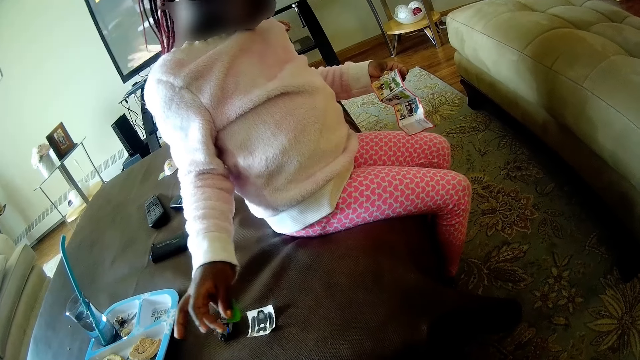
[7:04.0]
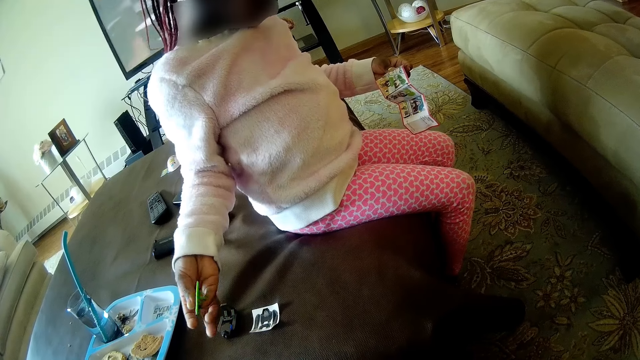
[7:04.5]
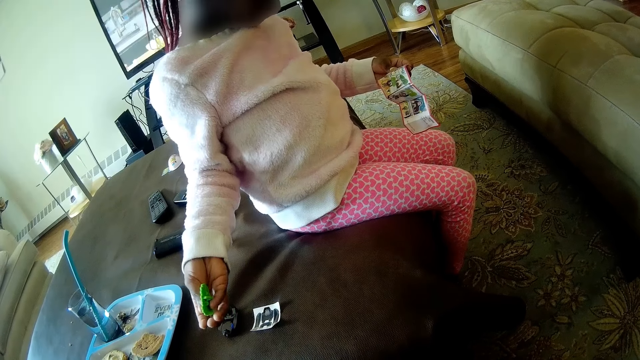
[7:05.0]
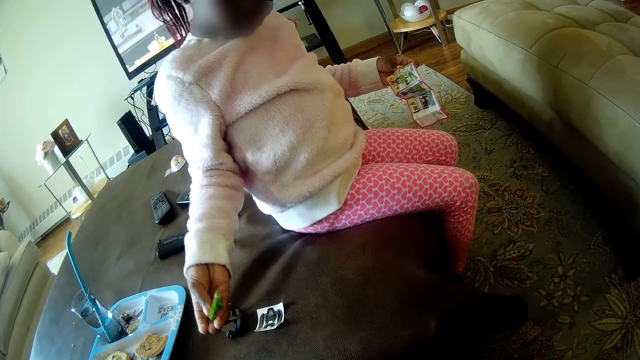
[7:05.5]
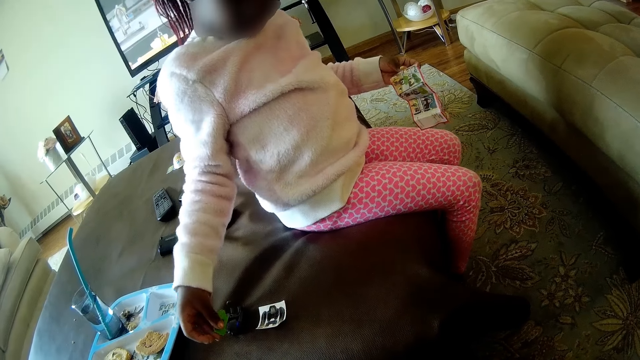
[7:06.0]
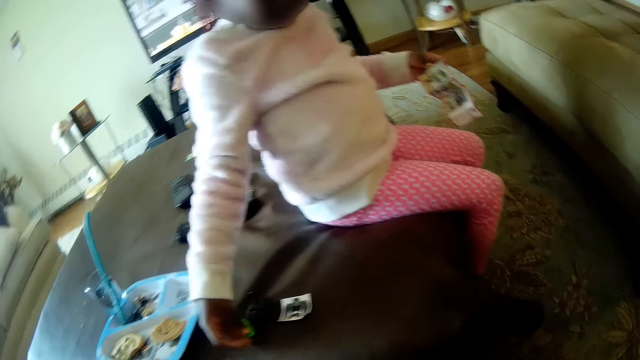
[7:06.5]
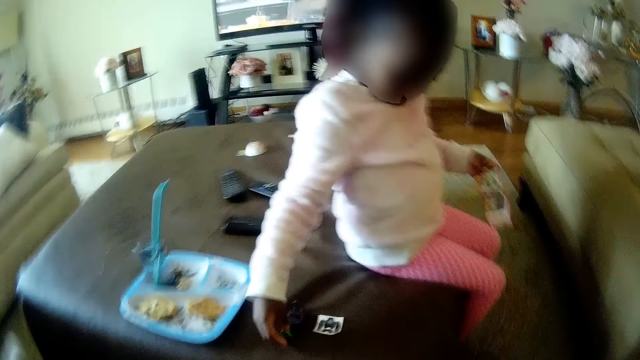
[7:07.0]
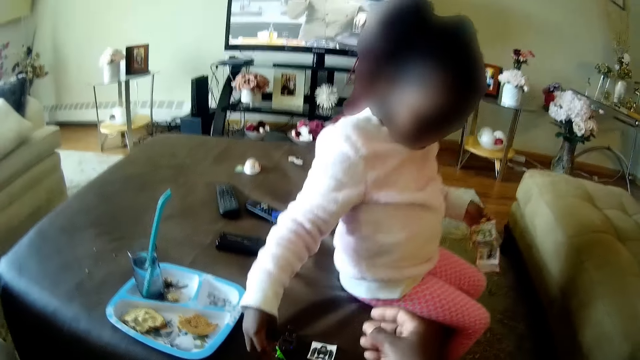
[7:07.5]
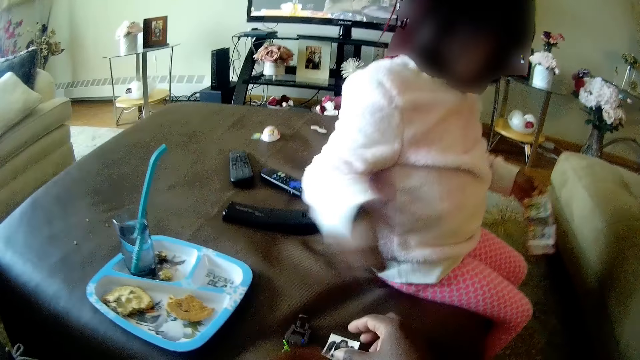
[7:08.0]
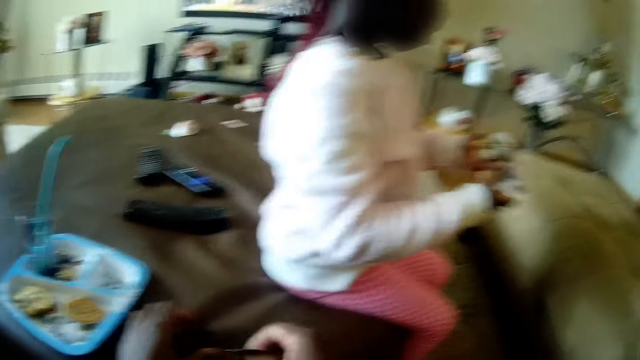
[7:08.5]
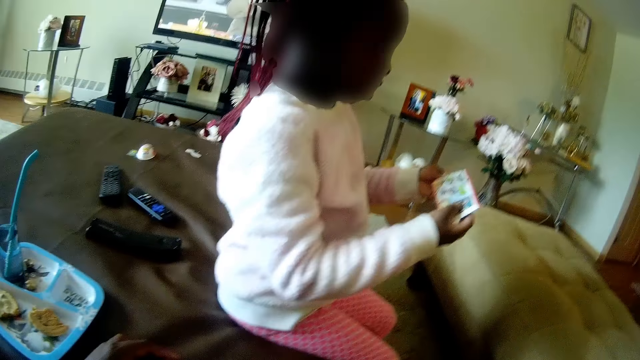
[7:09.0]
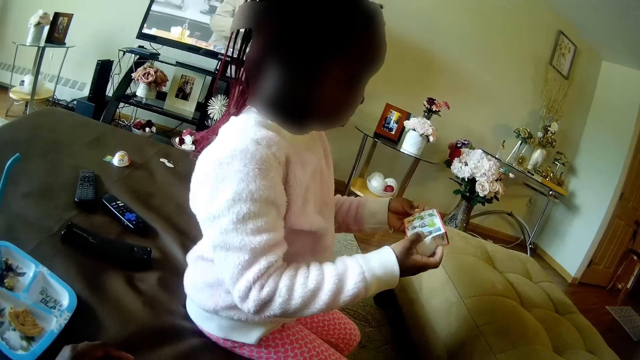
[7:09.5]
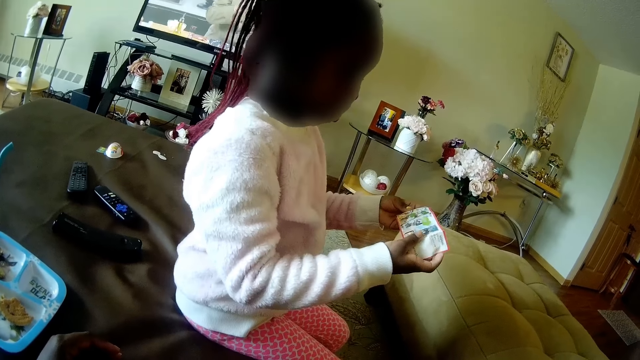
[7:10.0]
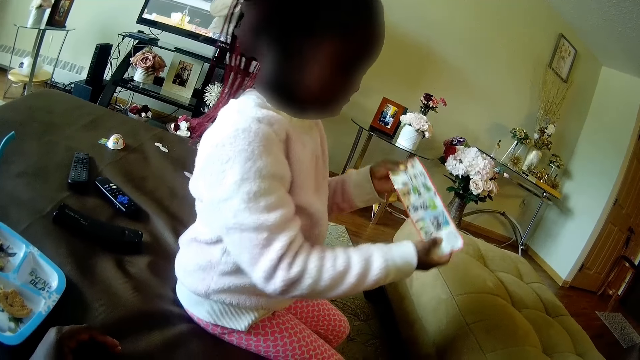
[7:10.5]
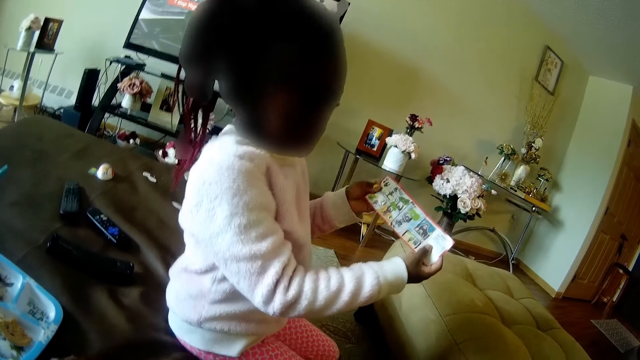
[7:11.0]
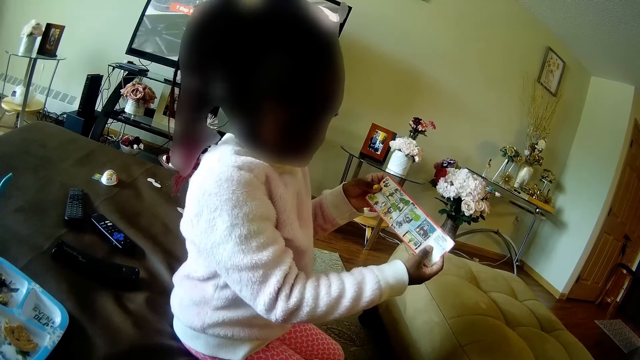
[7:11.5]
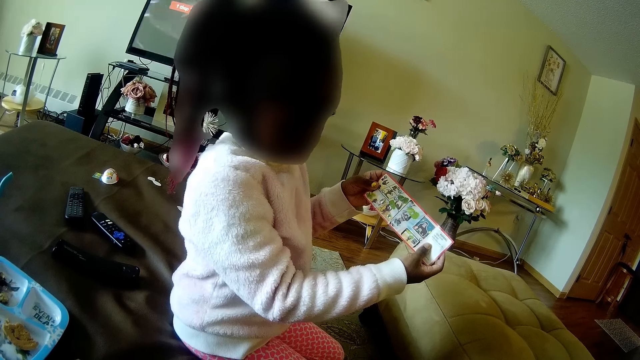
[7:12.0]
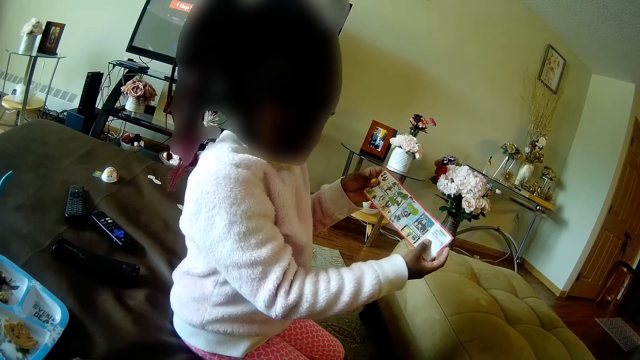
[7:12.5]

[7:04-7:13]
The girl drops the toy part in her right hand on the living room ottoman. The camera wearer takes the paper pack from the living room ottoman with her right hand. She touches the toy part together with the assembled toy on the living room ottoman with her left hand. The girl opens the instruction manual in her hands with her right hand.

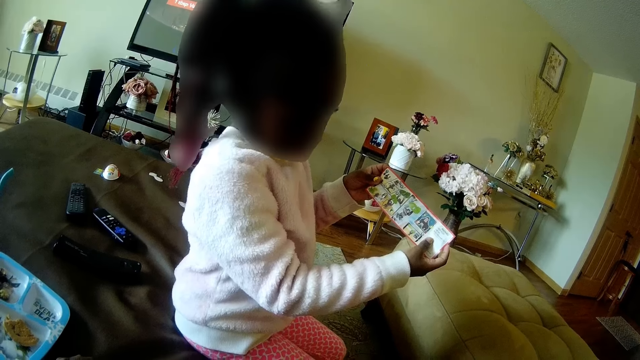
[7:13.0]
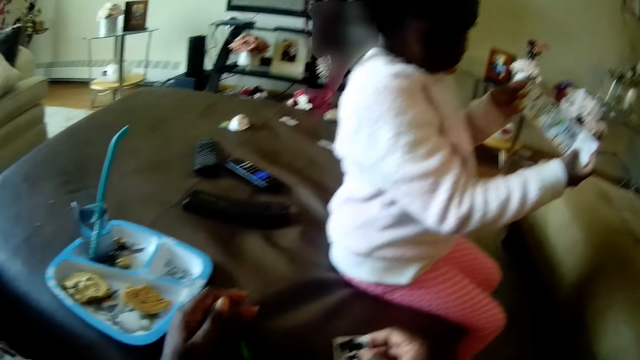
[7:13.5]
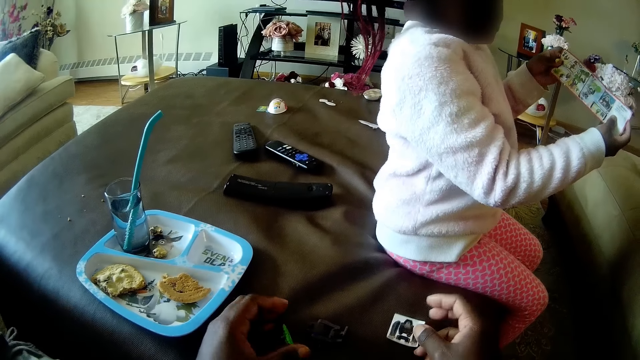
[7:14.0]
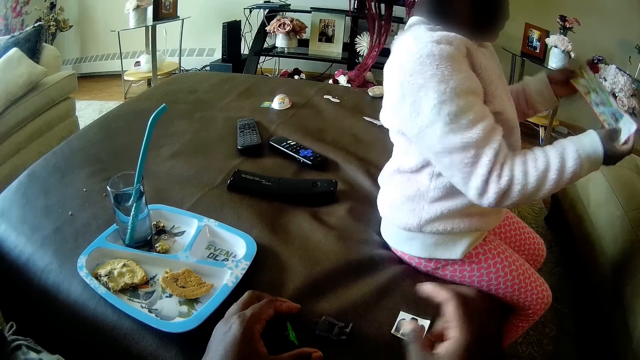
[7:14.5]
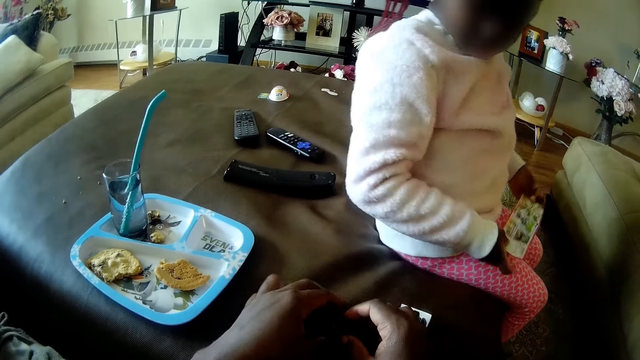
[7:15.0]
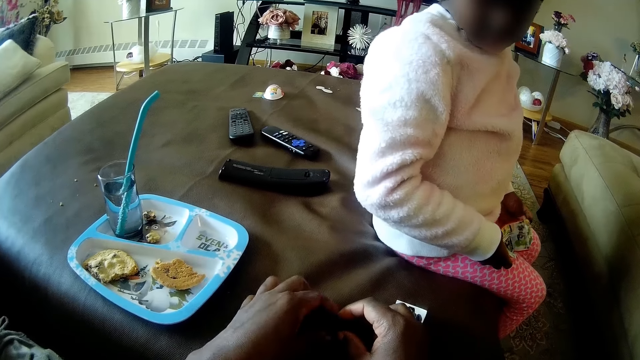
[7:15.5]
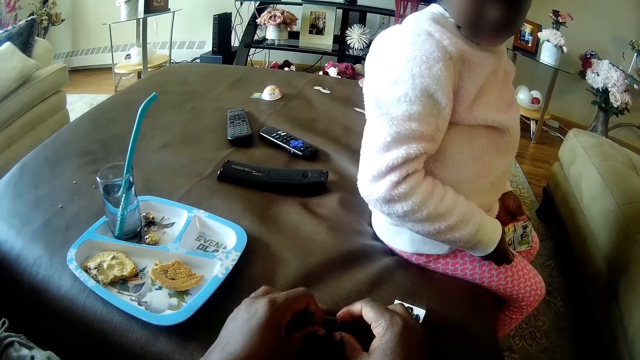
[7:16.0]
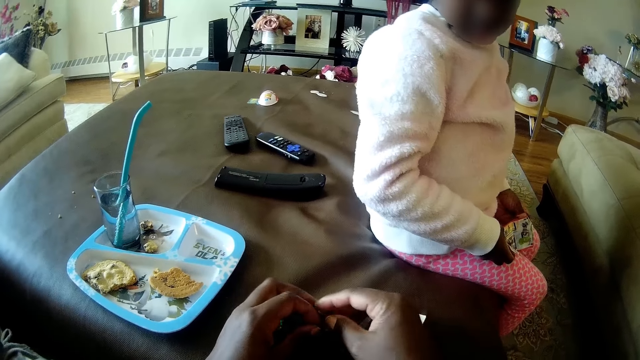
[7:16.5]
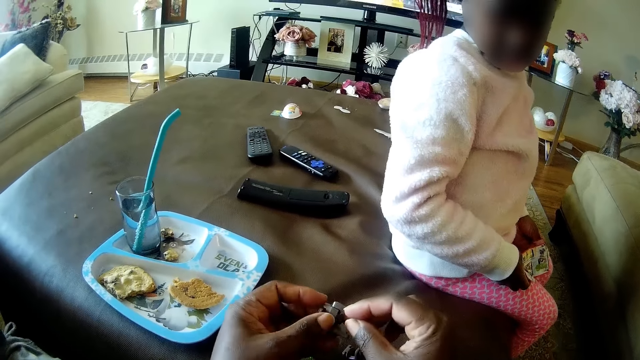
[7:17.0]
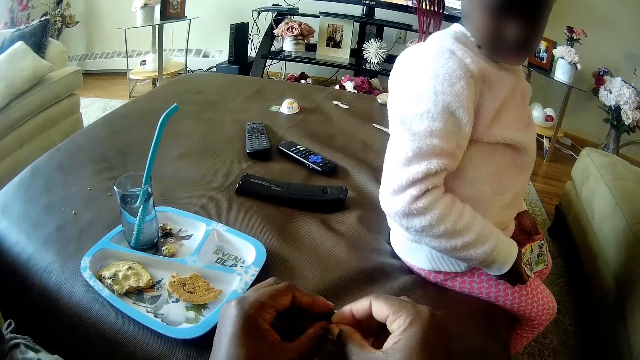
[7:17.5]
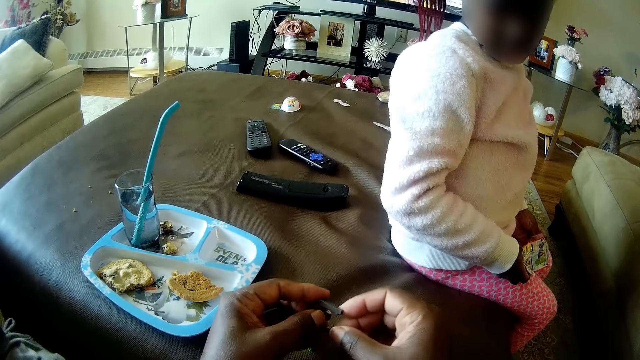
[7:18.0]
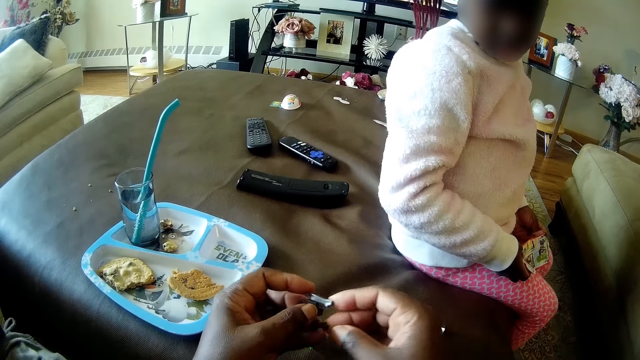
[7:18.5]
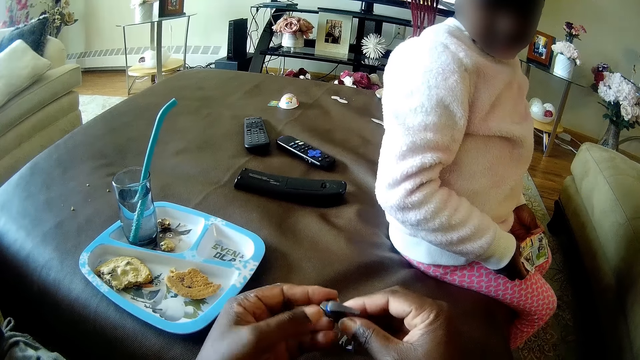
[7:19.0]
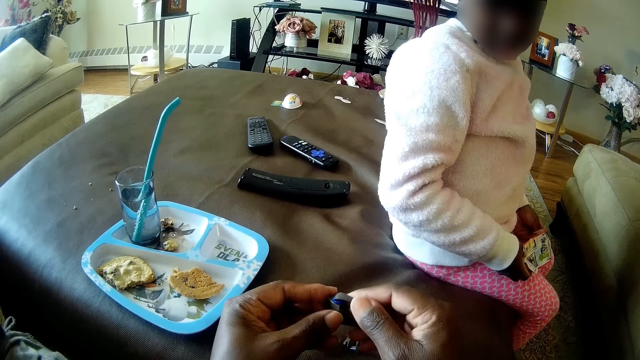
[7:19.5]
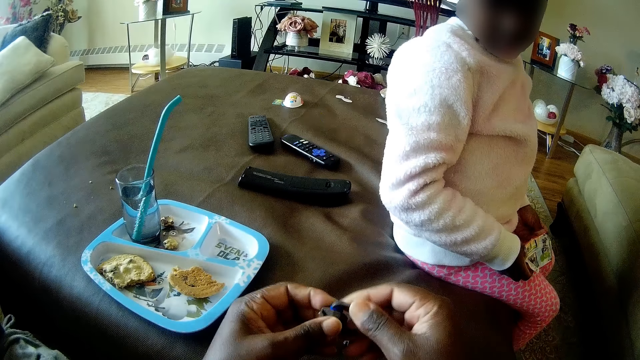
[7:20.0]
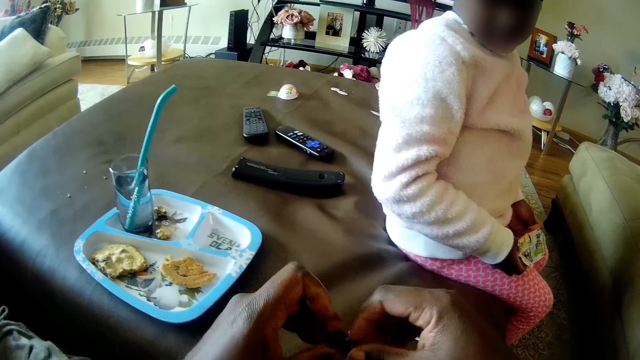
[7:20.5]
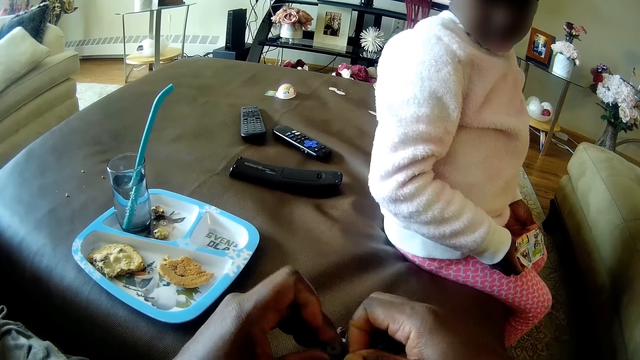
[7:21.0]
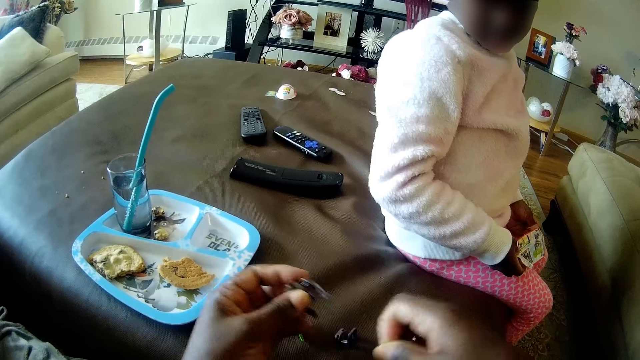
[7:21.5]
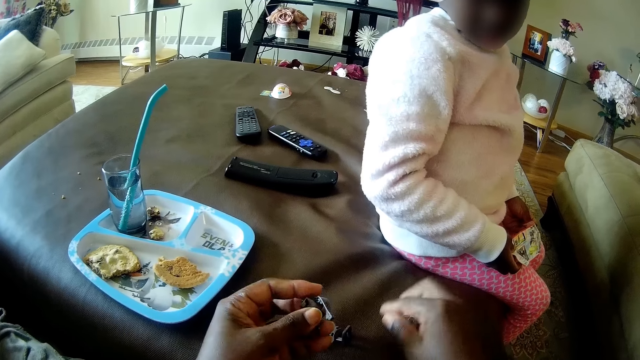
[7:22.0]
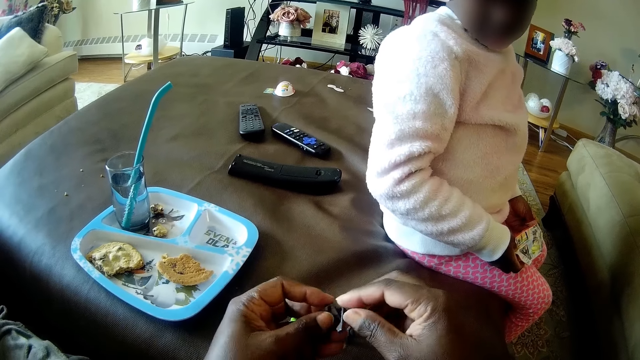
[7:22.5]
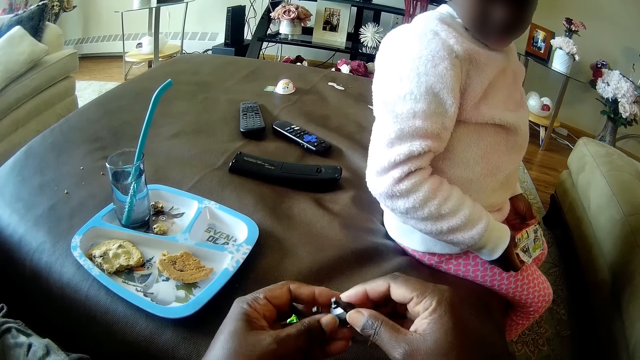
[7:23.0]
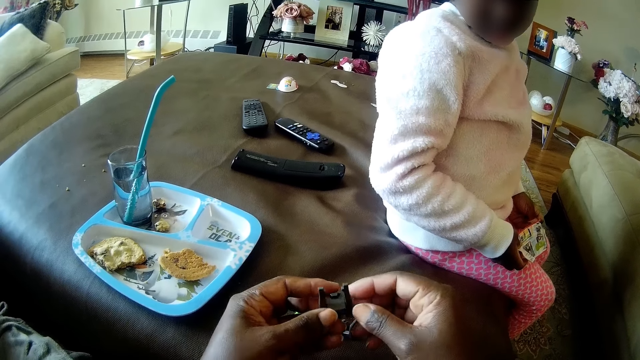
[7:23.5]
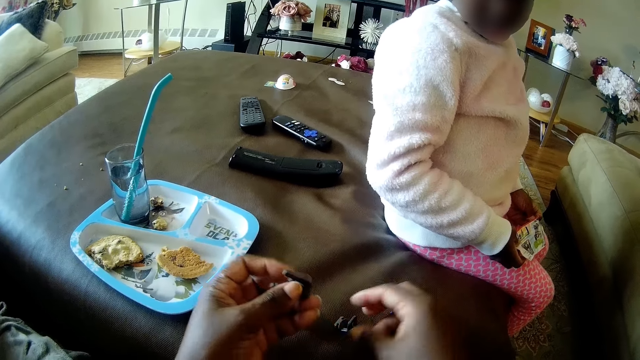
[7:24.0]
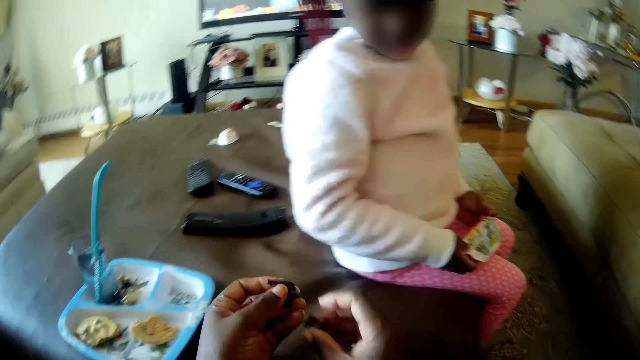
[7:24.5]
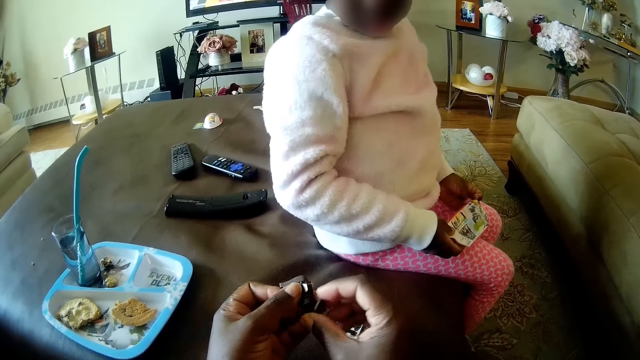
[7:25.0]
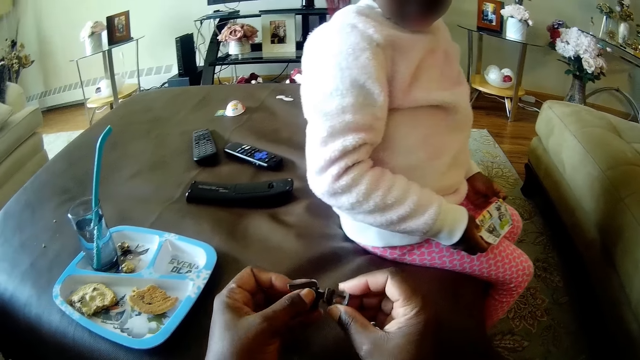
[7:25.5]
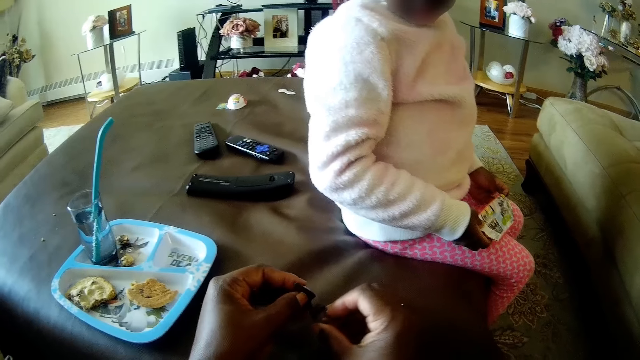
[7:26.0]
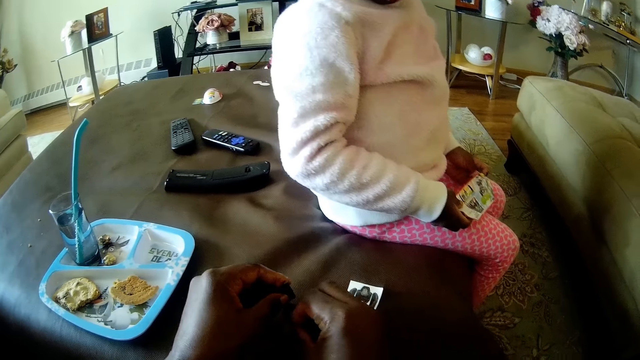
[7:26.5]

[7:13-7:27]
The camera wearer drops the paper pack in her right hand on the living room ottoman. She dismantles the assembled toy on the living room ottoman with both hands. She fiddles with the toy part from the dismantled toy in her hands with both hands. She dismantles the toy part in her hands with her right hand. She drops a dismantled toy part in her right hand on the living room ottoman. She fiddles with the toy part from the dismantled toy in her hands with both hands. She takes a toy part from the living room ottoman with her right hand. She fiddles with the toy parts in both hands on the living room ottoman with both hands.
